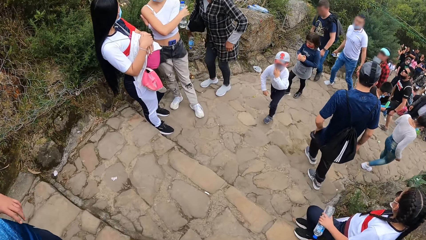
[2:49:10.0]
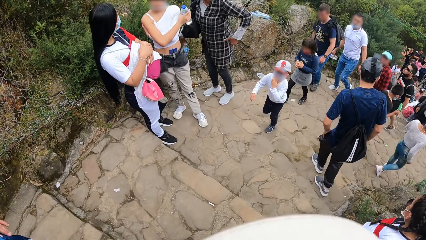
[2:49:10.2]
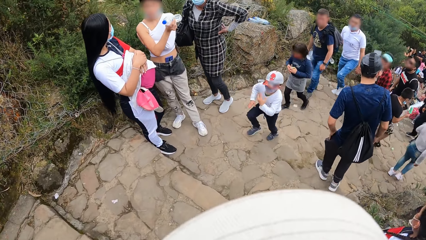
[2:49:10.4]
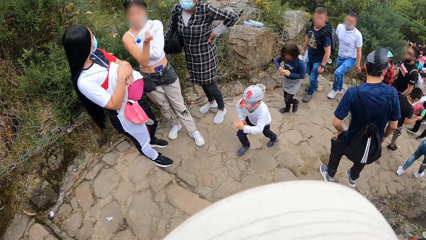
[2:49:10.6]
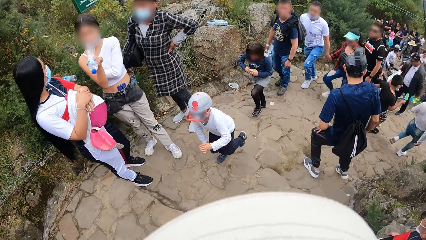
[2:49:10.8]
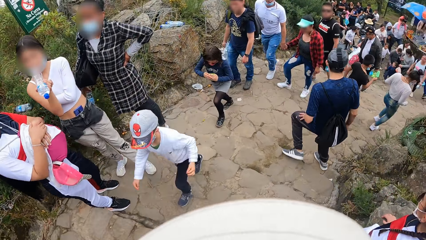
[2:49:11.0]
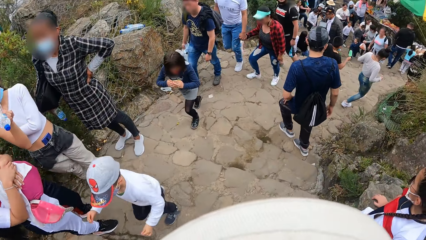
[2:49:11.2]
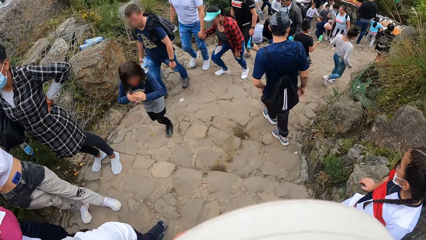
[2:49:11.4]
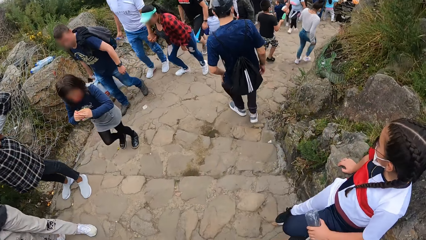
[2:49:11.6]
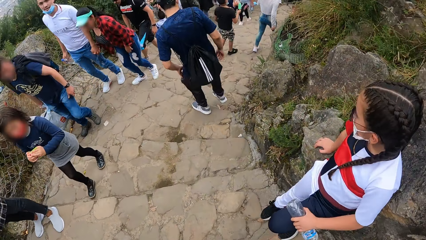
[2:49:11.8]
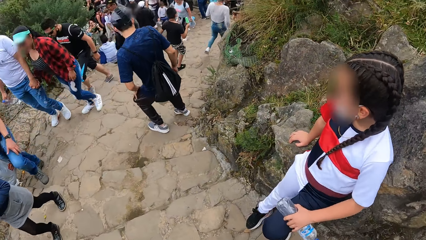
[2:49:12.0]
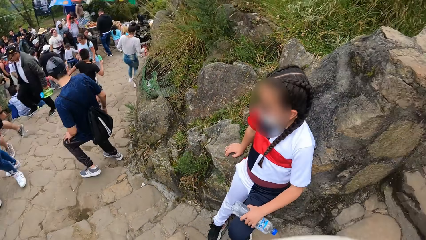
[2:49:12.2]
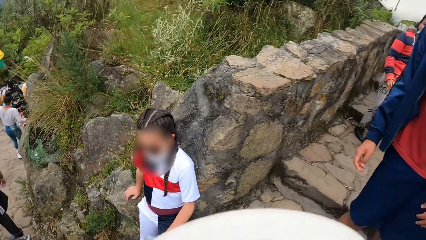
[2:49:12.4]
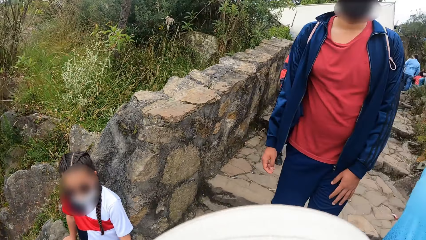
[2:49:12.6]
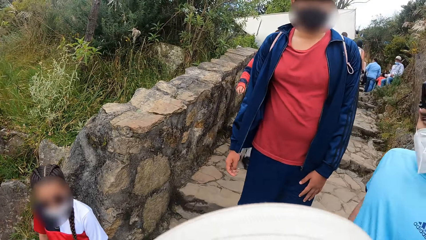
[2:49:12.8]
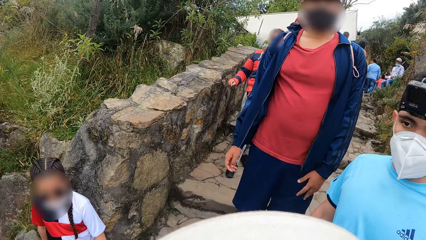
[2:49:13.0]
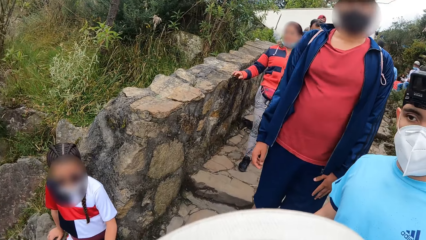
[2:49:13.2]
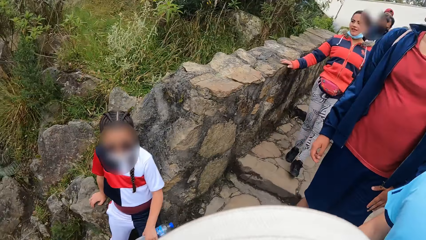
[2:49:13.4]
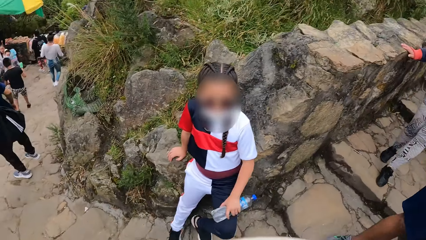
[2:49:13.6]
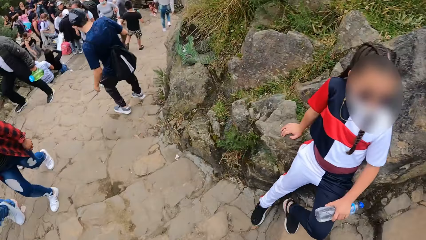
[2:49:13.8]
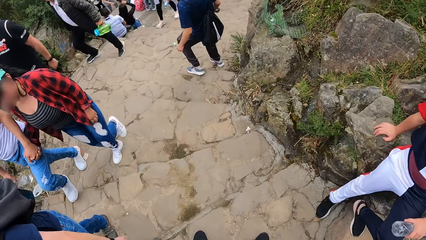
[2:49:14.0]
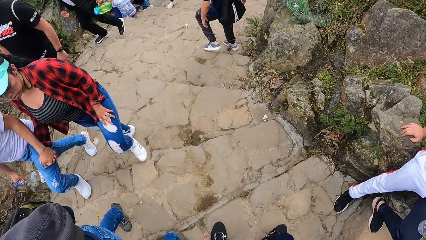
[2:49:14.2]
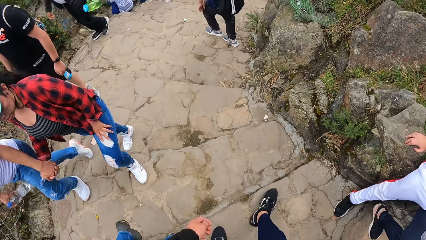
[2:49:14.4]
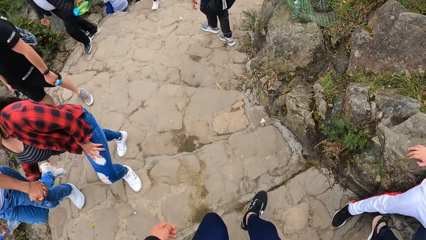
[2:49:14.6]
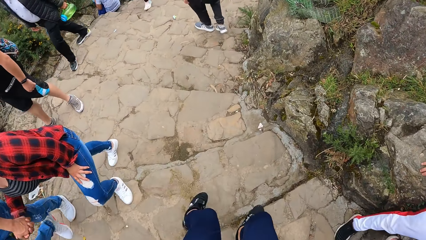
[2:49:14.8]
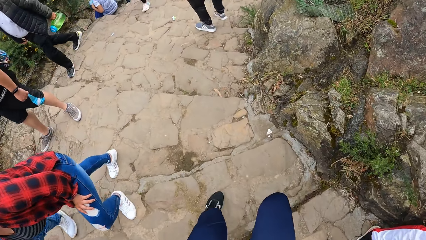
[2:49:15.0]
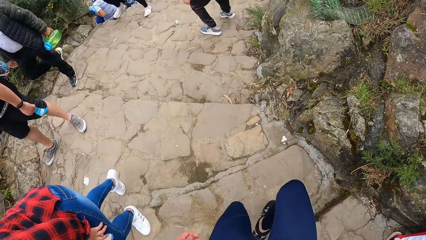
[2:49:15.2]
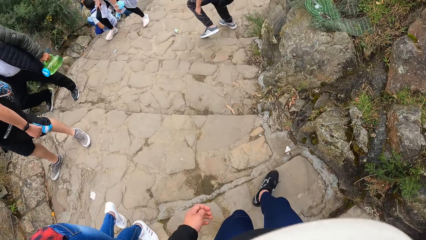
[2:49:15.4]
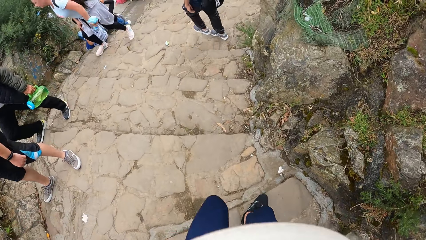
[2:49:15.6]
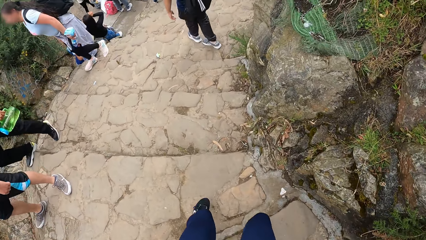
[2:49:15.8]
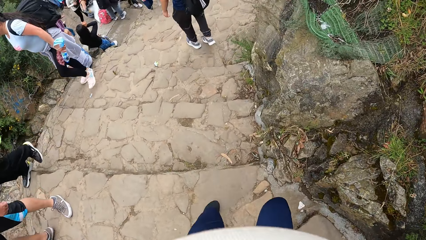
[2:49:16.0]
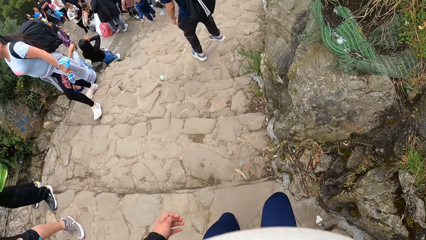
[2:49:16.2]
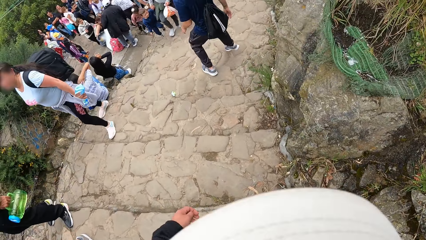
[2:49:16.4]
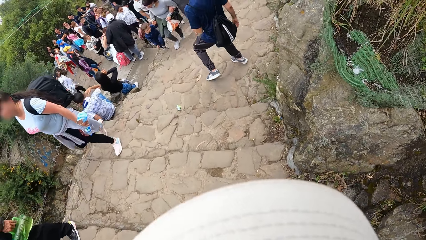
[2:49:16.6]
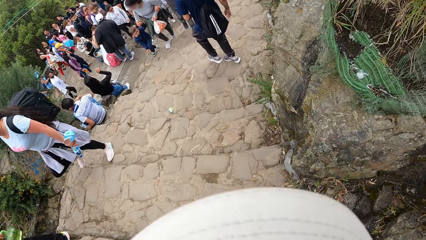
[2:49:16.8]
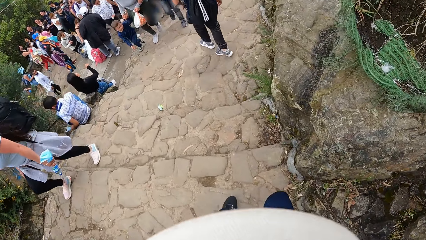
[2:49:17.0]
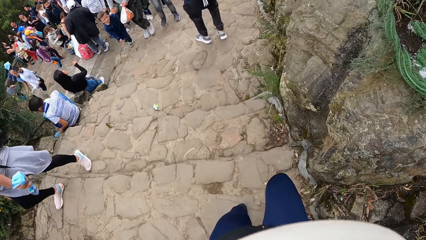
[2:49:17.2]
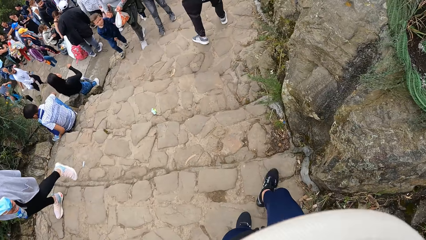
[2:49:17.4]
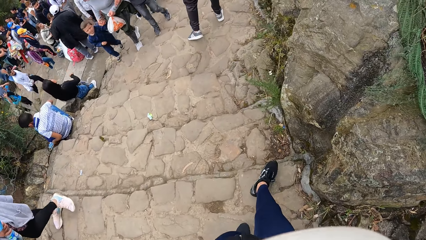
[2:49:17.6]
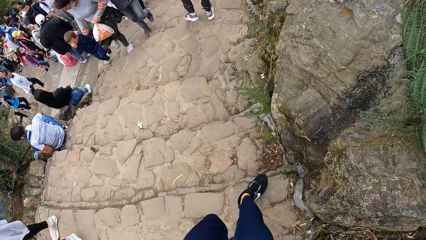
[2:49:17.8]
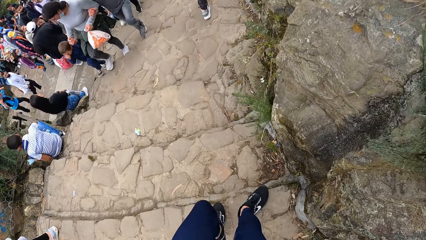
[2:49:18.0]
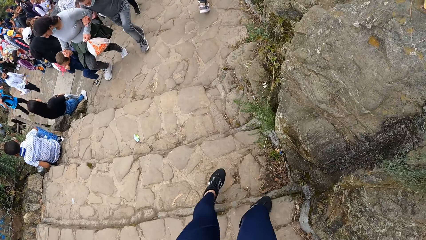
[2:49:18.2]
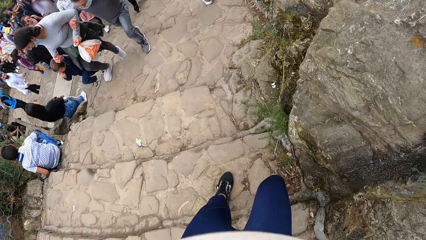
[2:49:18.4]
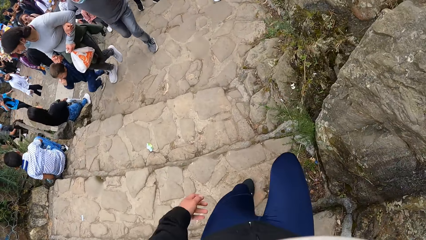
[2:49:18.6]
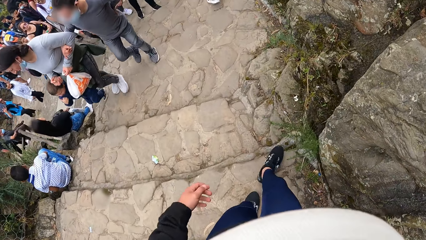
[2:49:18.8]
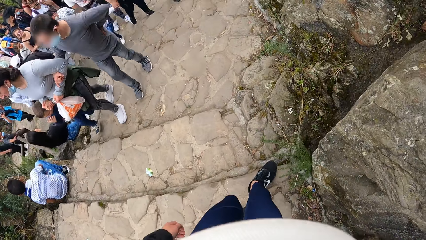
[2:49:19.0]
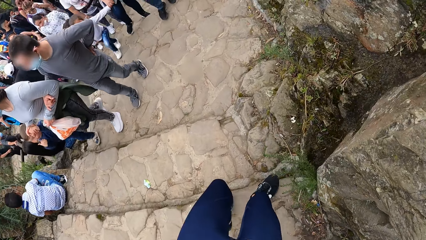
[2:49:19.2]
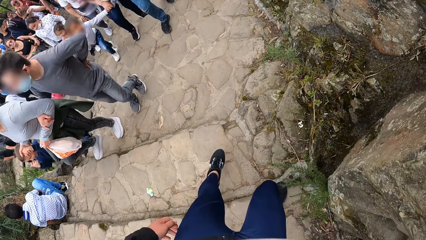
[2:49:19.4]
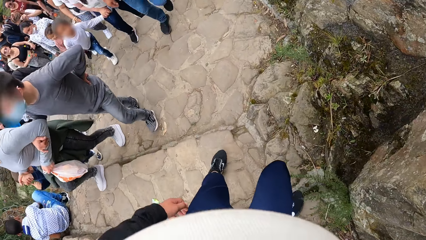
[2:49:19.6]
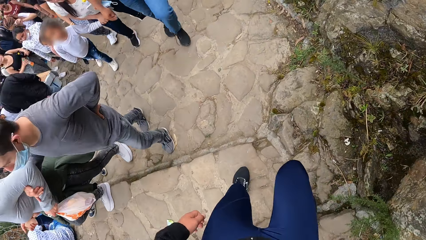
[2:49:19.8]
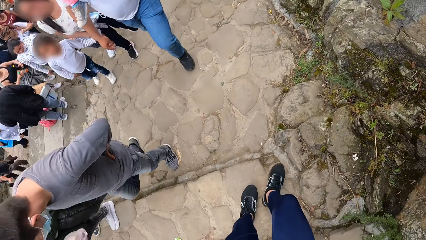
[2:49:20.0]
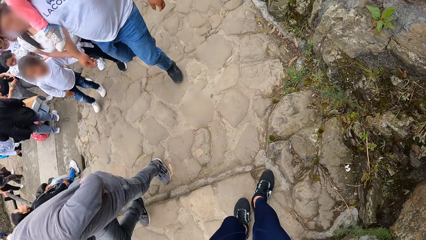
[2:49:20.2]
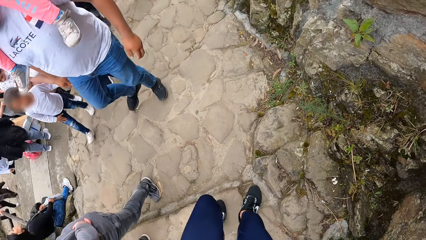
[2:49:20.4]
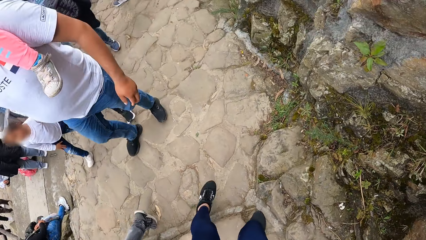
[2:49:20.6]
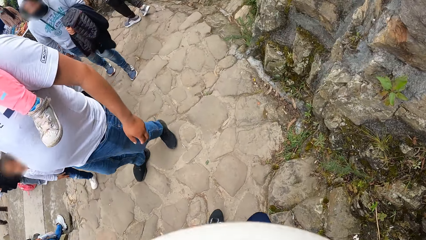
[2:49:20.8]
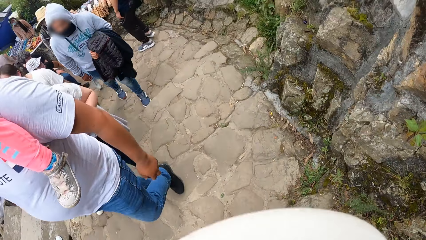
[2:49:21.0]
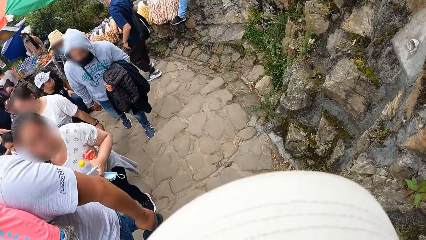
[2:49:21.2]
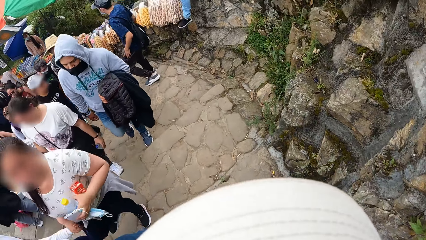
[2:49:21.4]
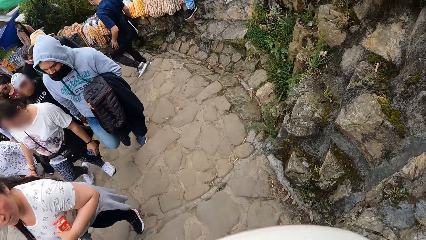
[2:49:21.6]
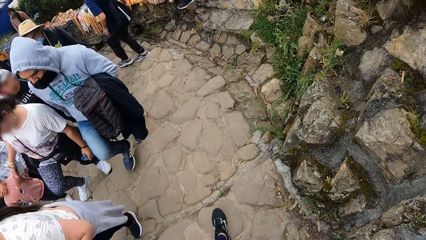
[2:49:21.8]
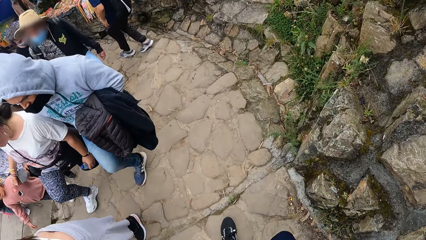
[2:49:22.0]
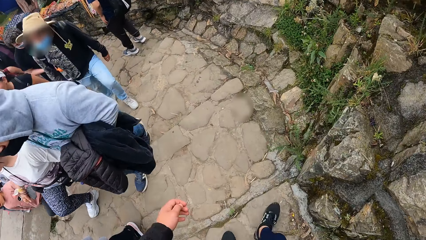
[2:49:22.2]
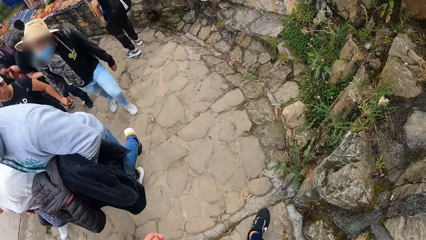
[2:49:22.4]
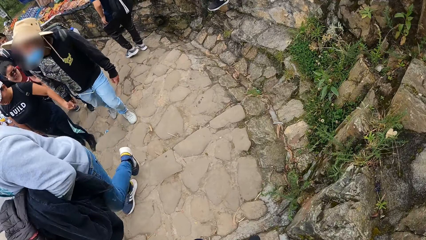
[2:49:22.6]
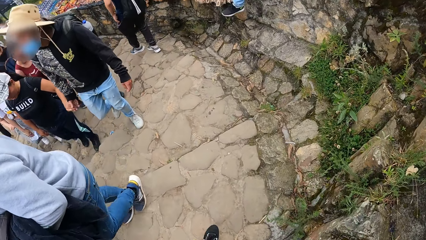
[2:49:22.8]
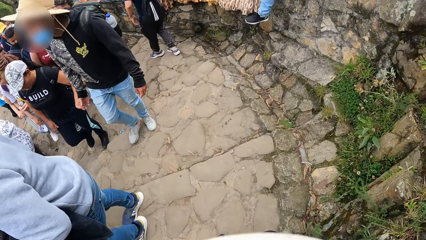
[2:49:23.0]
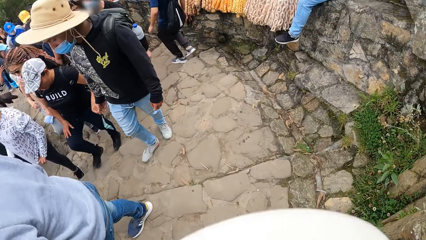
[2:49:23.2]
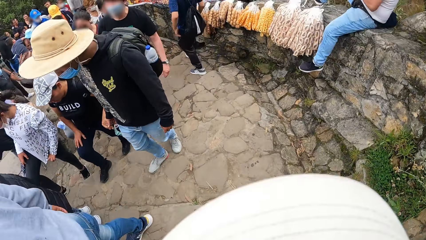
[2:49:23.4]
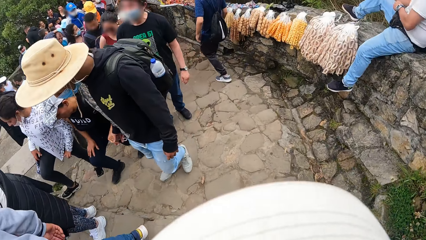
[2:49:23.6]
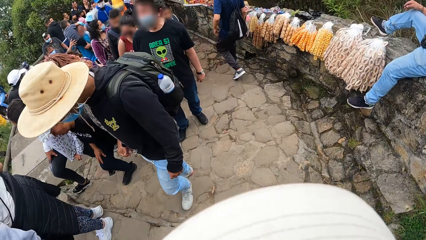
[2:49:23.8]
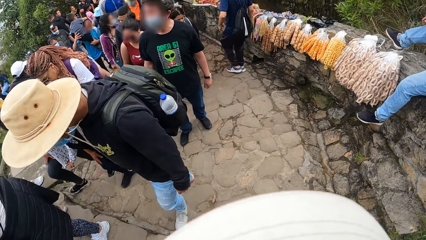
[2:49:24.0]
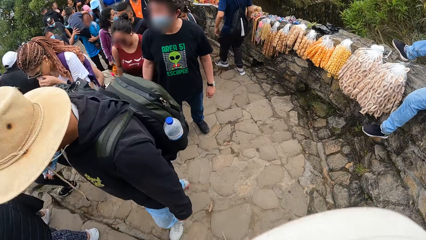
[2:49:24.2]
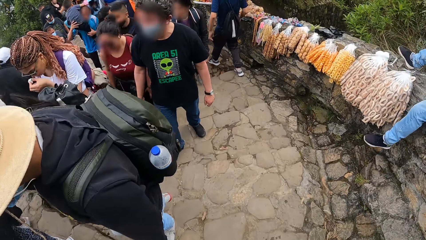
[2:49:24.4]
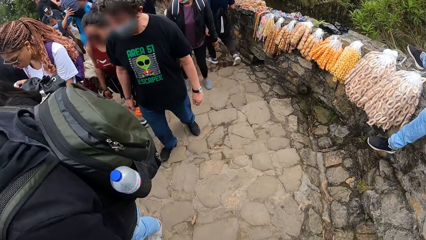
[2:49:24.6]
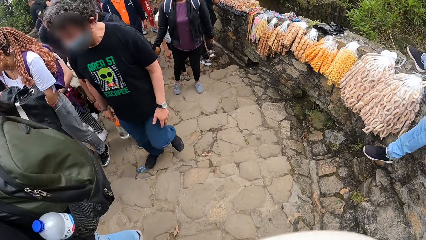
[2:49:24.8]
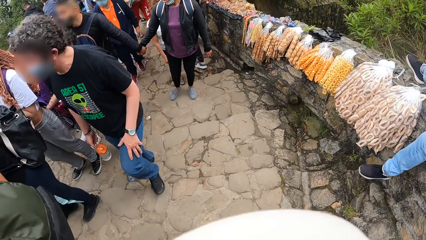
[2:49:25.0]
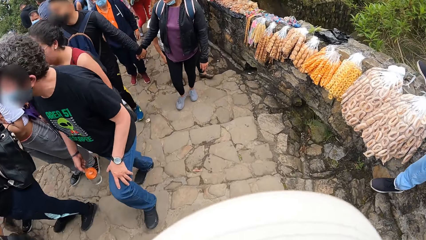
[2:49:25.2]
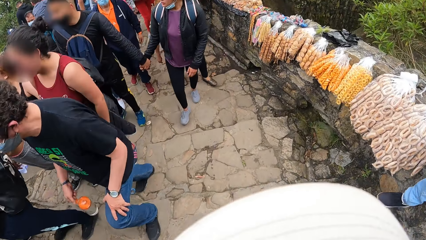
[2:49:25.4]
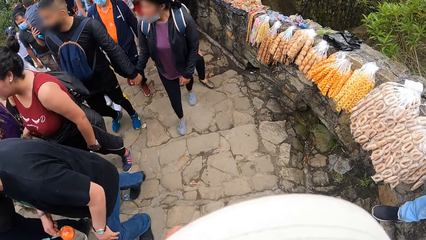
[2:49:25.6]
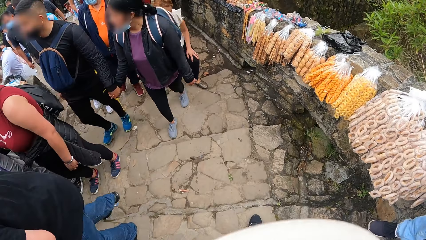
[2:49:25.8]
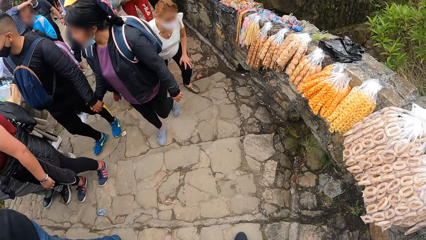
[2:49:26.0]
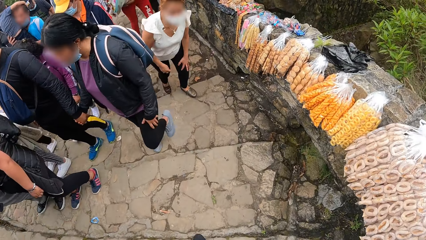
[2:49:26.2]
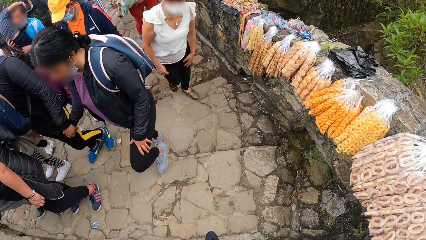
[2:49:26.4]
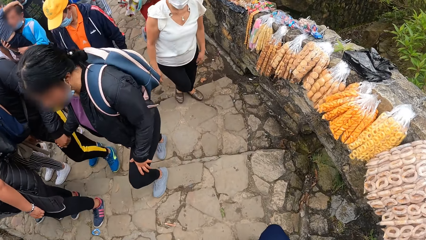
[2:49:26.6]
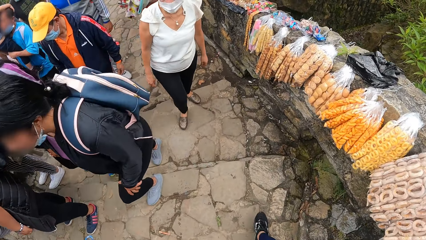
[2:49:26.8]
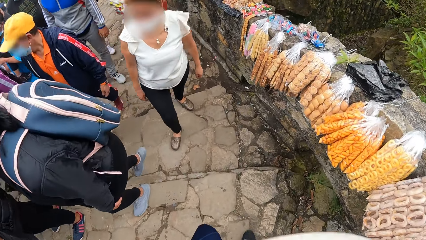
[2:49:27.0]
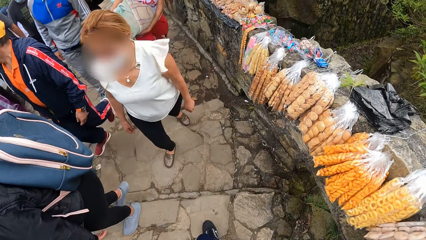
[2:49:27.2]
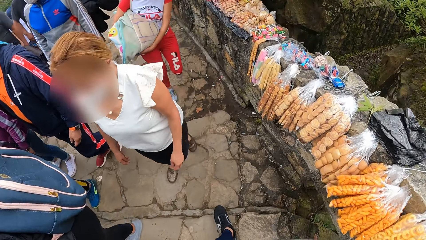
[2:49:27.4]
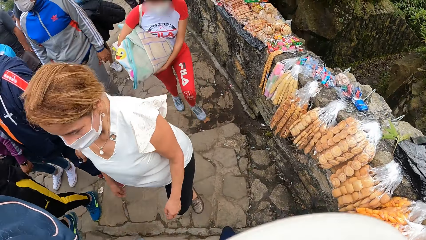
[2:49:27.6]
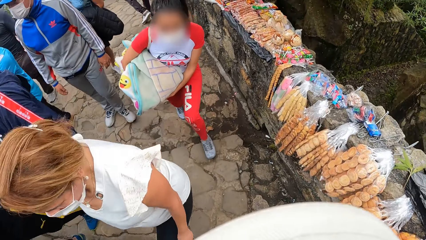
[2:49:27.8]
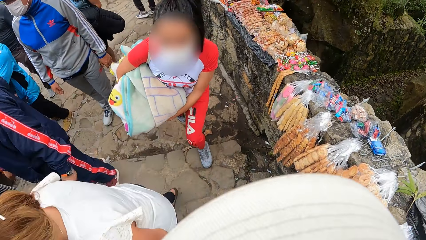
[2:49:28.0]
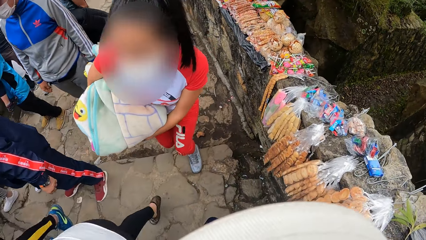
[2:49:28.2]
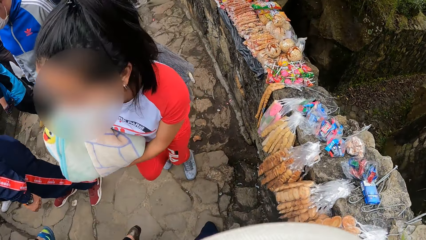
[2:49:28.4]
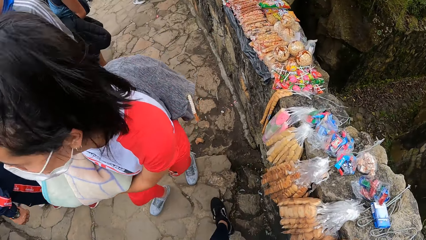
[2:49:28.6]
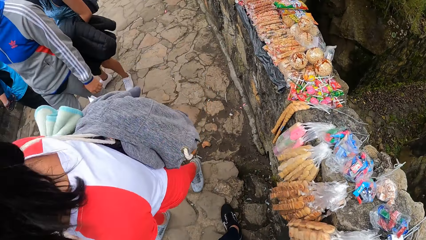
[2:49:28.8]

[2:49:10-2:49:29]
The camera wearer climbs down the stairs. They look around. They climb down the stairs.
